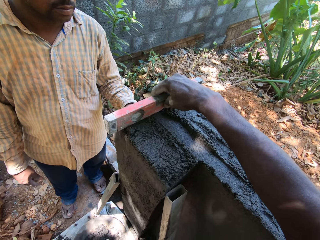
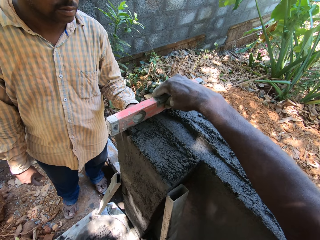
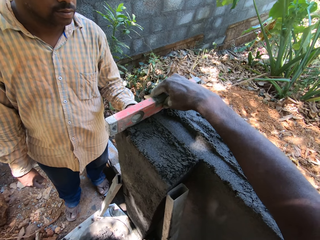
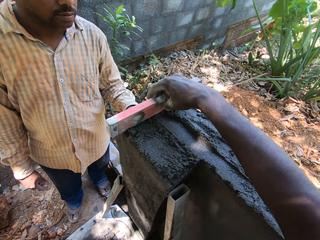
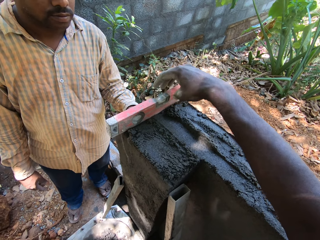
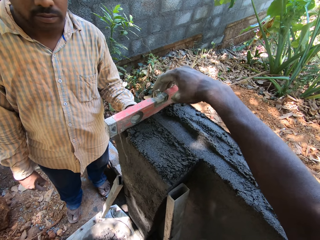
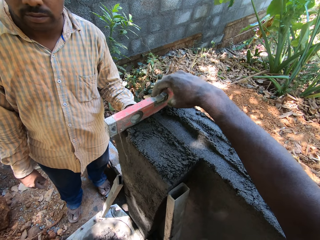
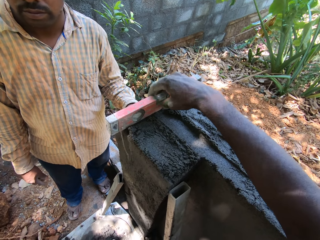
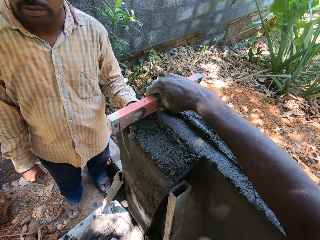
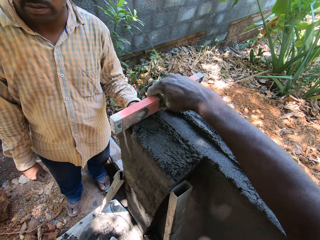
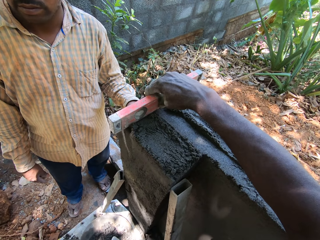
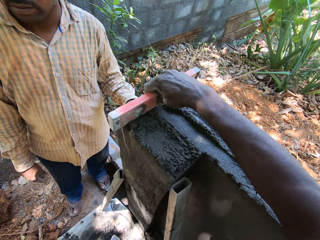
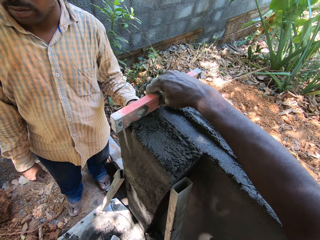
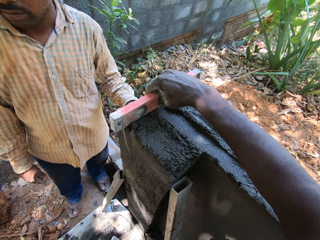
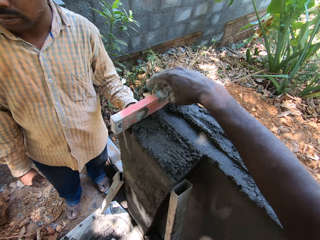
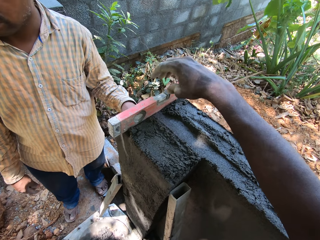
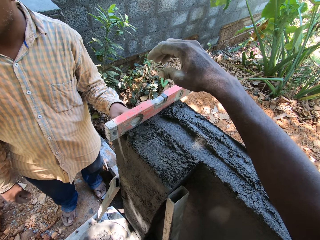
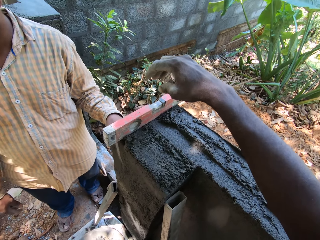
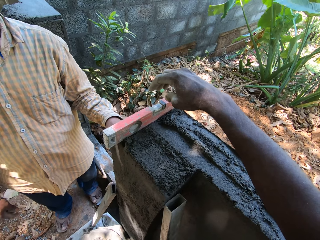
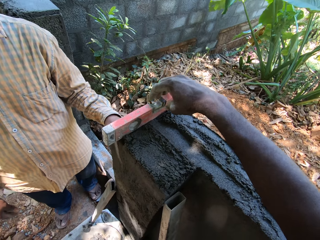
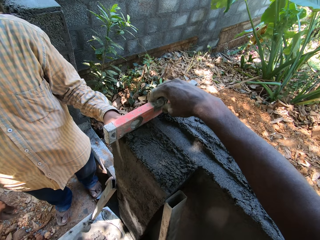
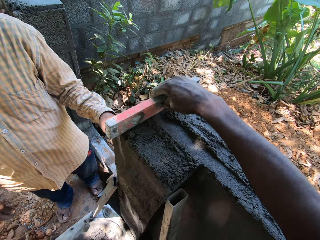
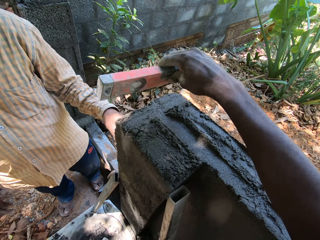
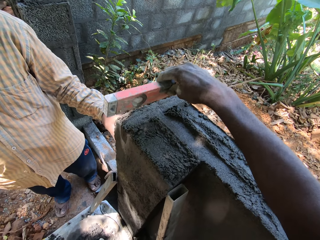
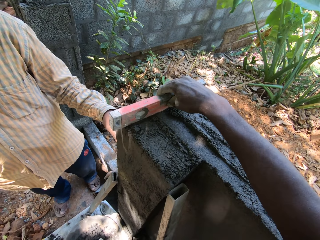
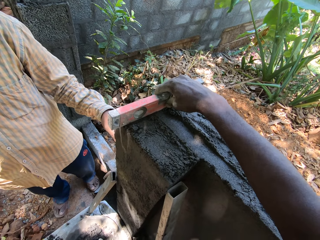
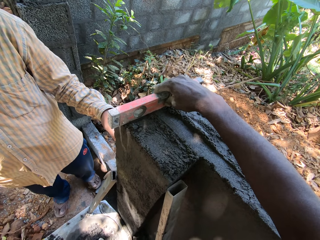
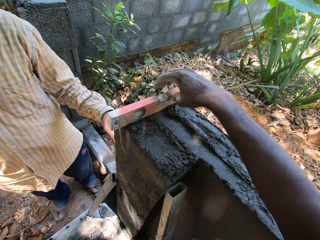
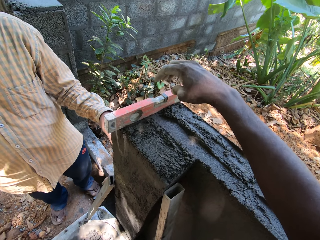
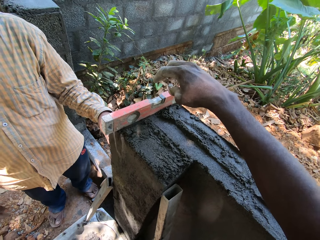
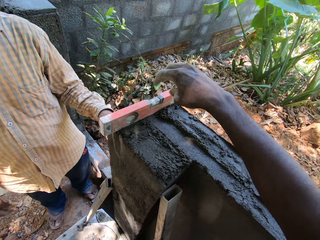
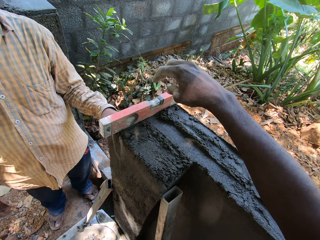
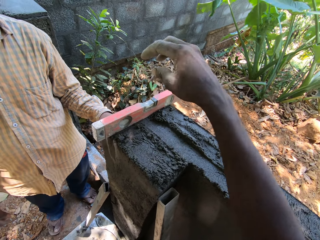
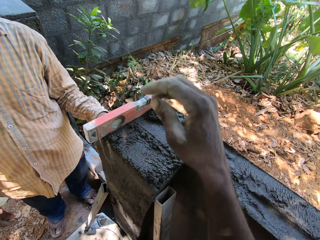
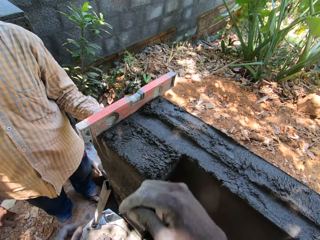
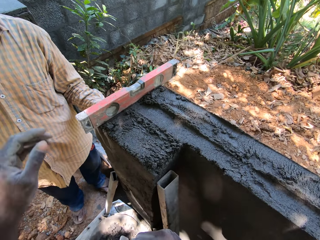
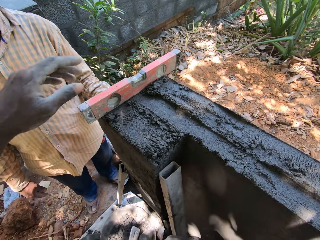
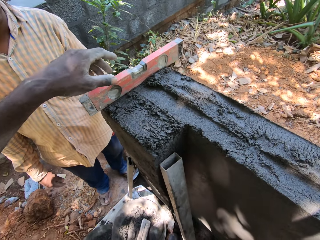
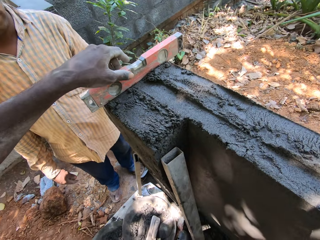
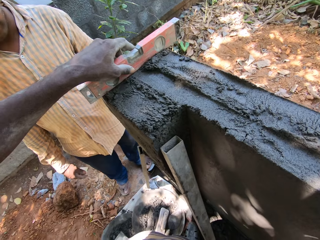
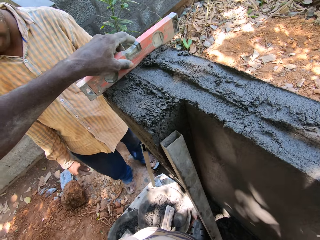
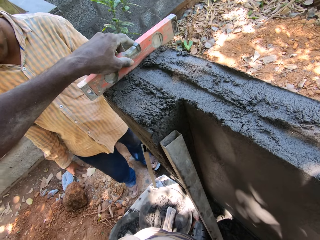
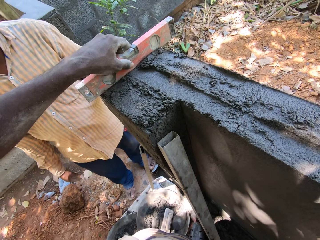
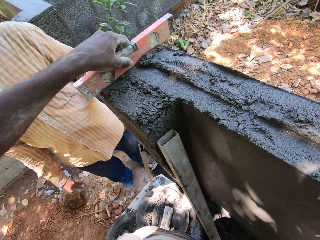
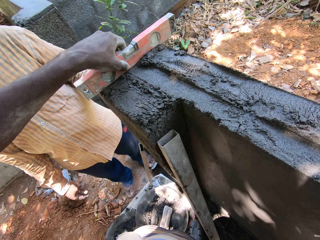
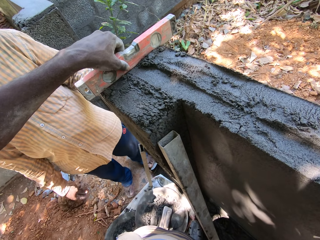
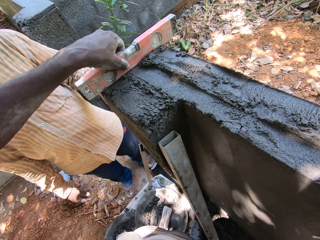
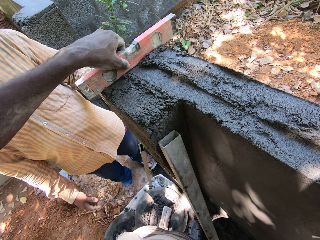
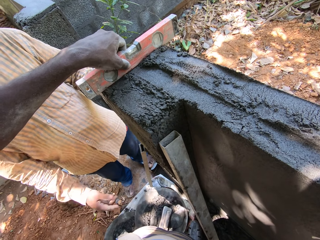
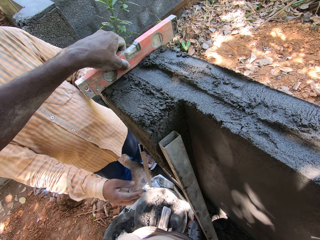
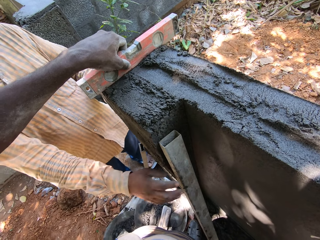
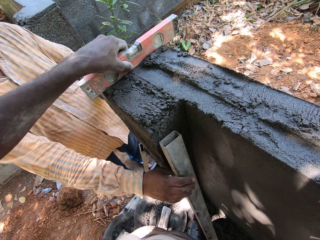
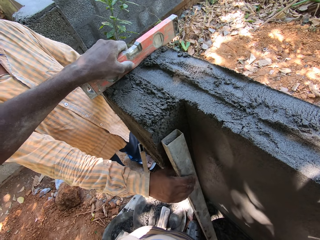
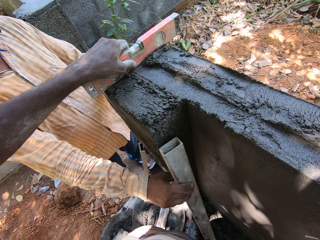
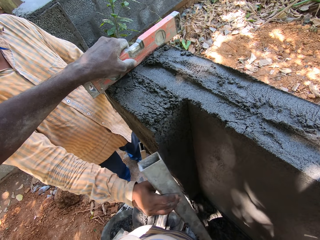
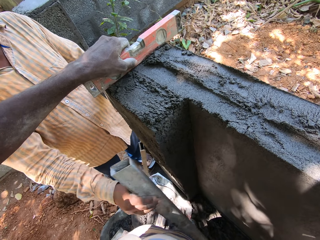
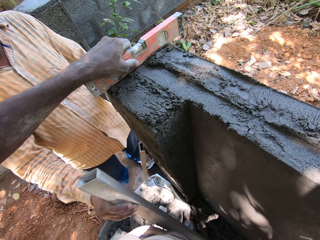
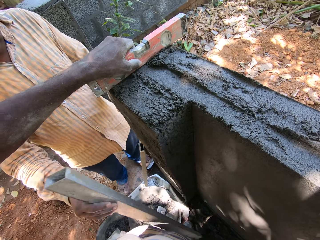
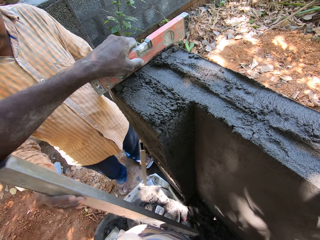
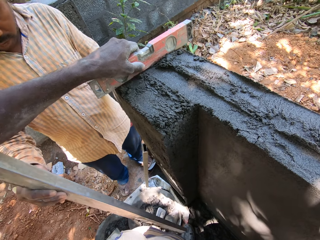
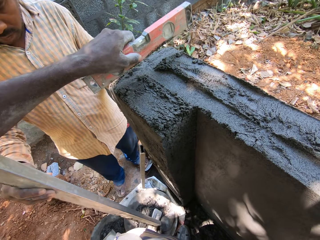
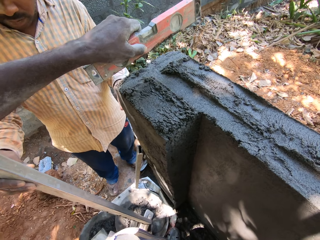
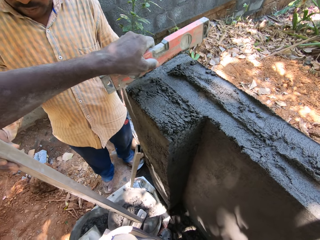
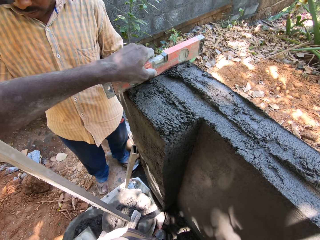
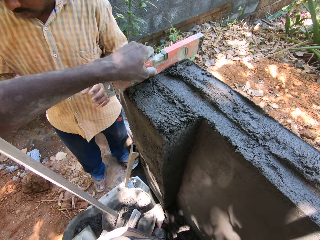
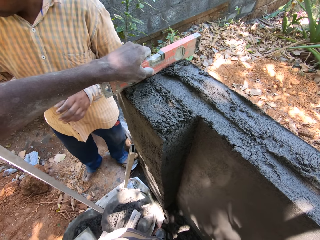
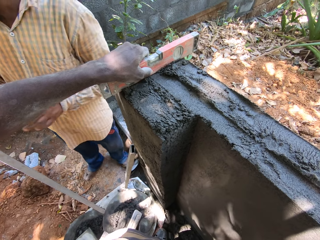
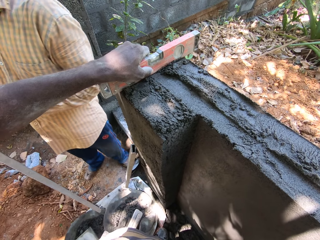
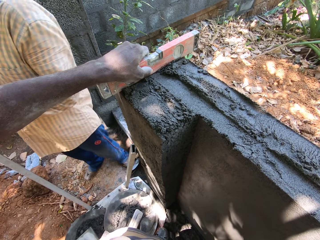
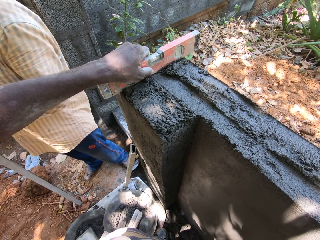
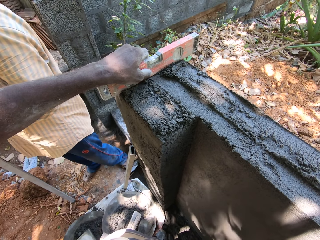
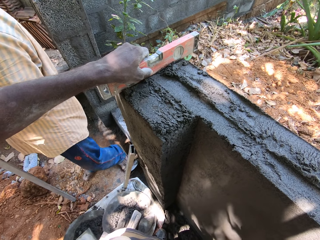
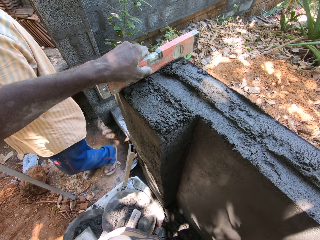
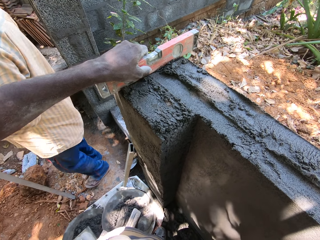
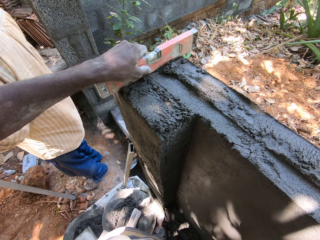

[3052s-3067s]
The camera wearer picks up the spirit level from the wall with his right hand. He drops the spirit level on the wall with his right hand. He holds the spirit level on the wall with his left hand. He levels cement mixer on the wall with something. The man picks the piece of metal from the wall with his right hand.

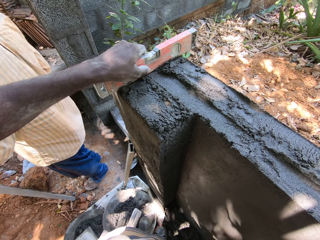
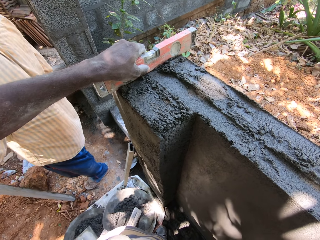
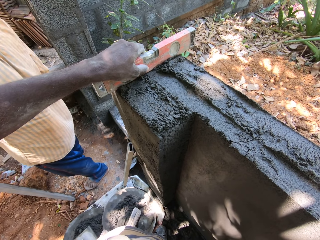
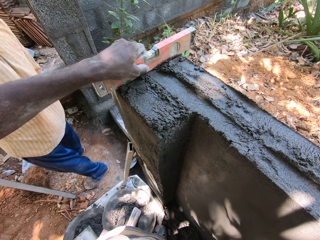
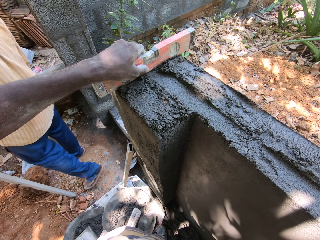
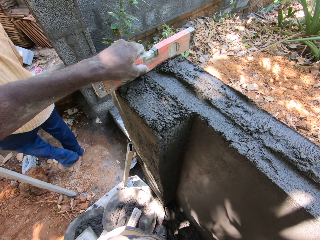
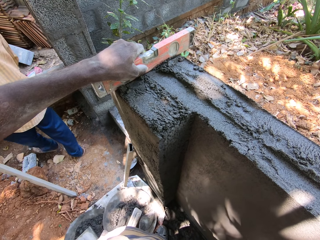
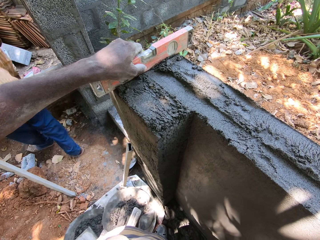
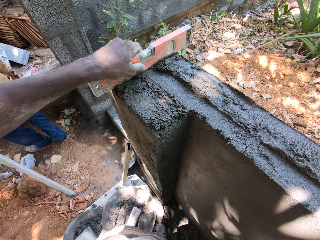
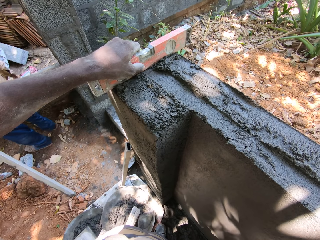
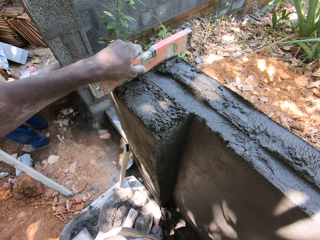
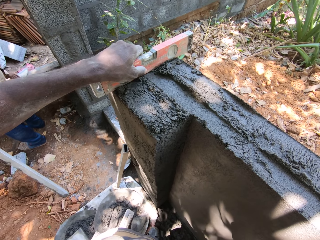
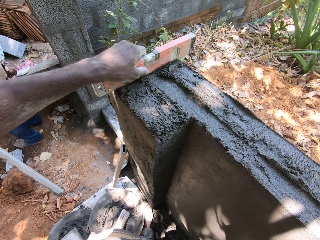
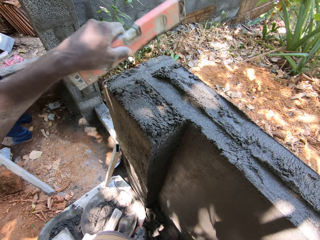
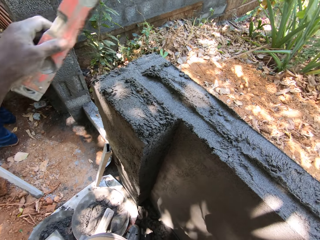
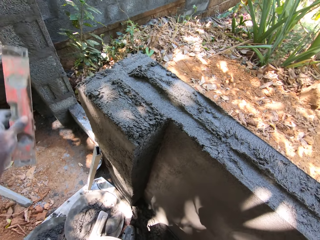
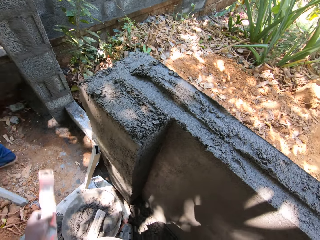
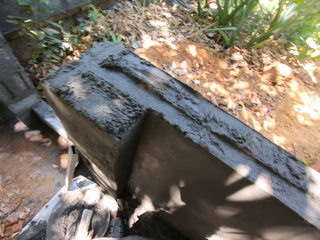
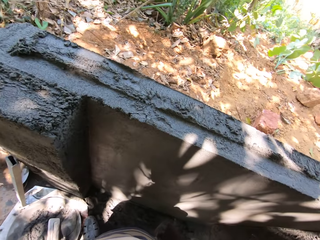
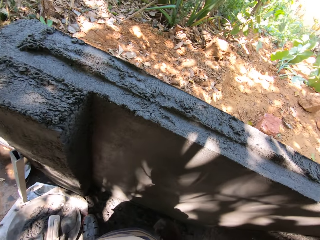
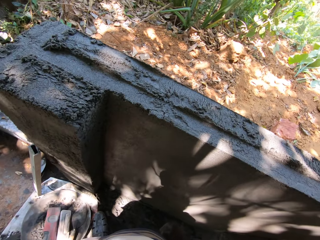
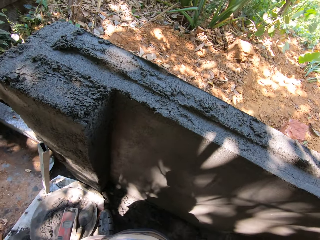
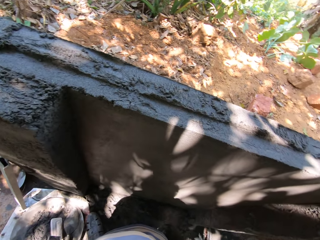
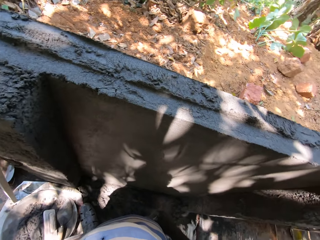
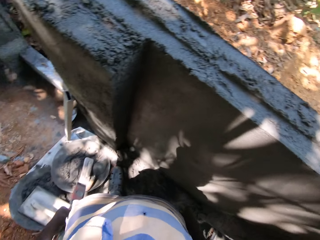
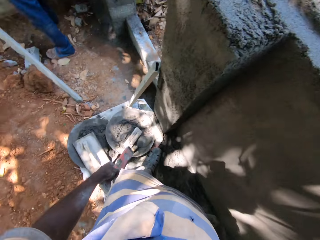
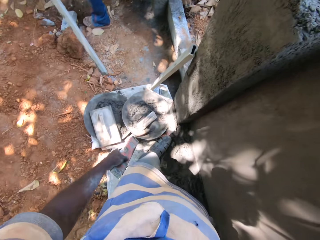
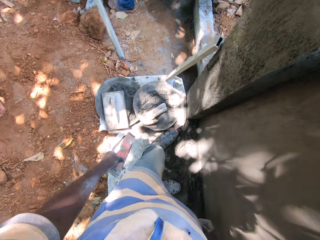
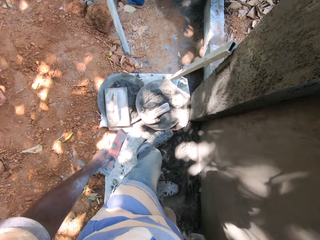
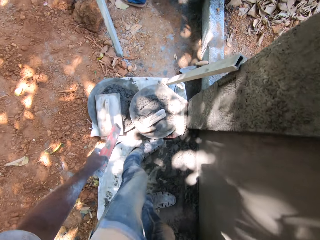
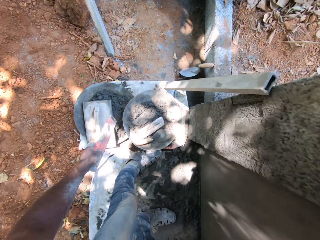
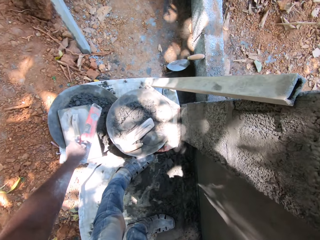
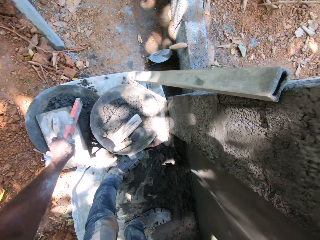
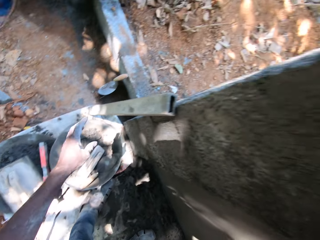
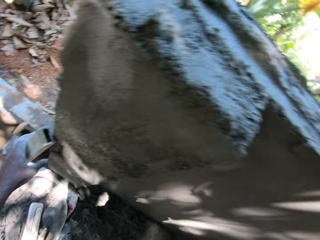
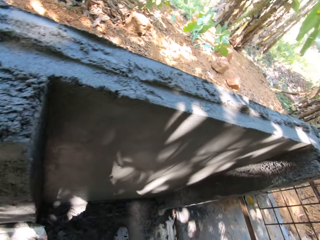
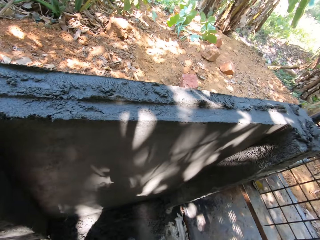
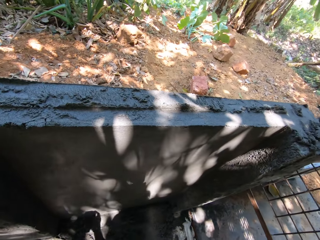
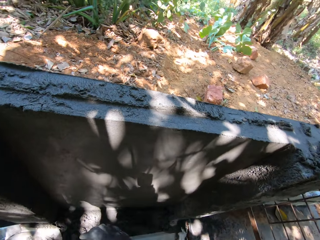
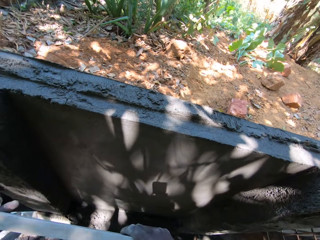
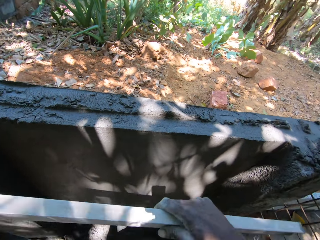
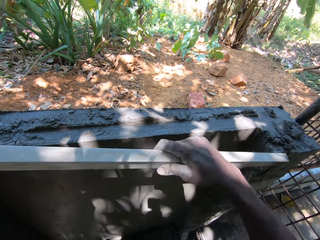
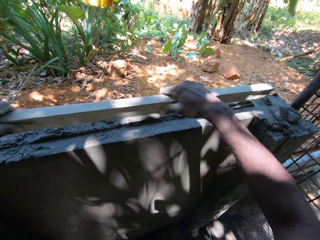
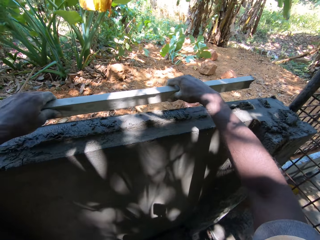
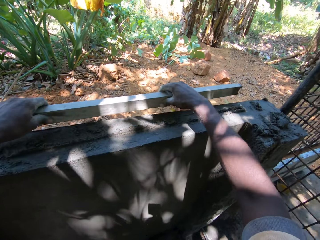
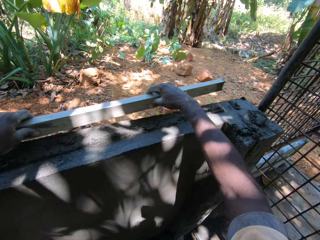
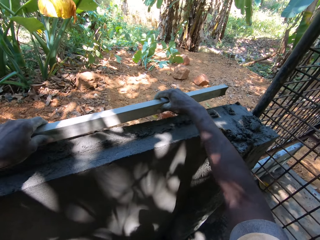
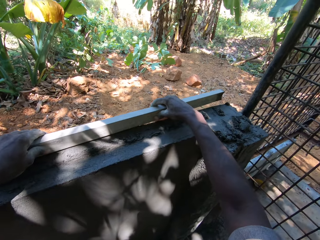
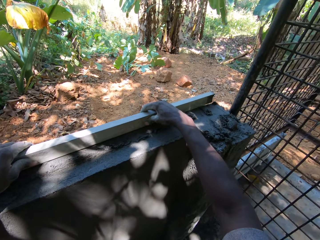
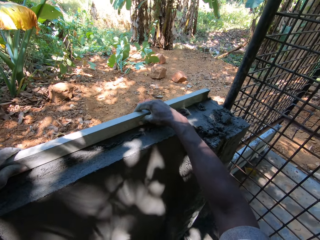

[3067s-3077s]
The camera wearer drops the spirit level in a head pan on the floor with his right hand. He picks a piece of metal or steel plank from the wall with his left hand. He holds the piece of metal with both hands. He puts the steel plank on the wall.
